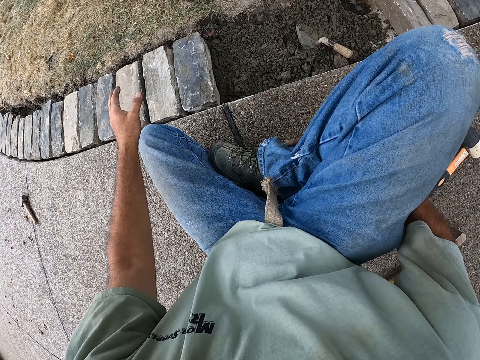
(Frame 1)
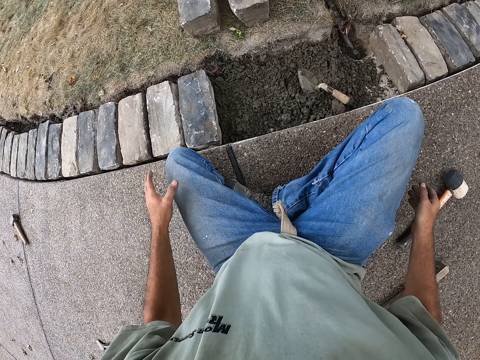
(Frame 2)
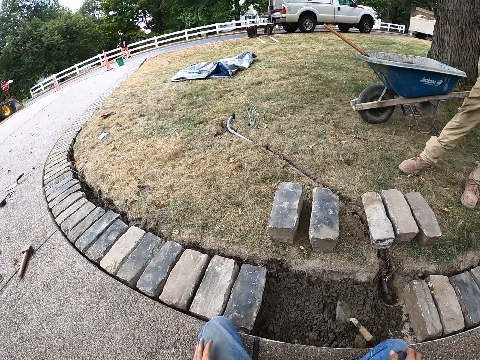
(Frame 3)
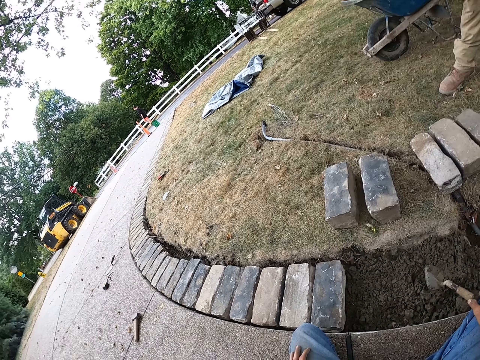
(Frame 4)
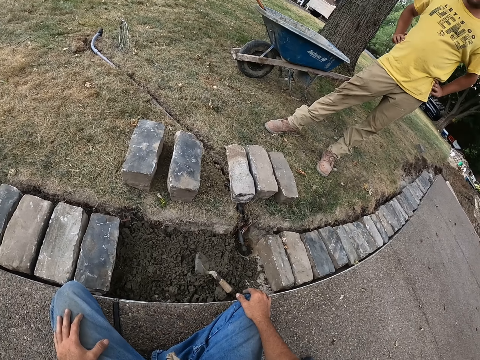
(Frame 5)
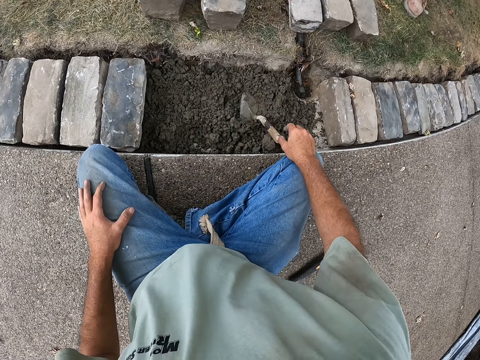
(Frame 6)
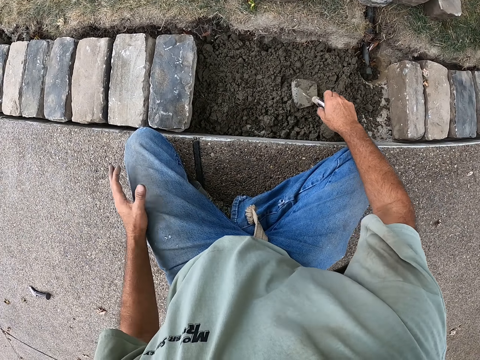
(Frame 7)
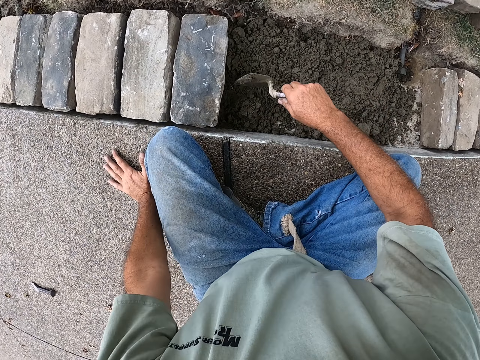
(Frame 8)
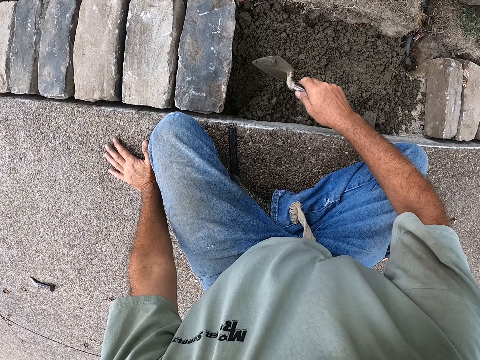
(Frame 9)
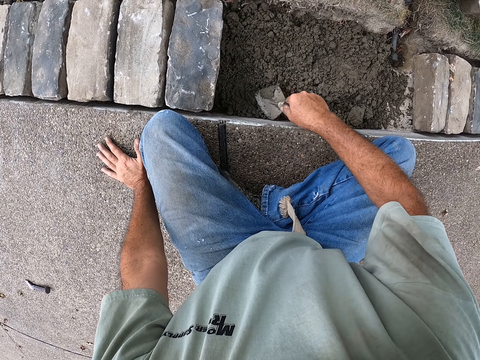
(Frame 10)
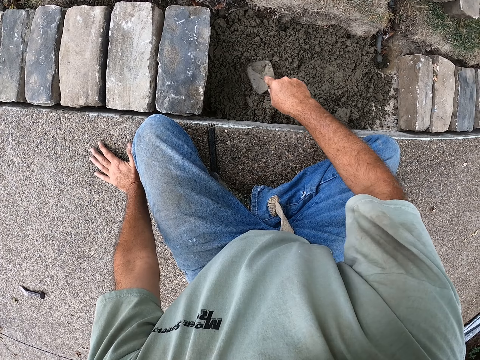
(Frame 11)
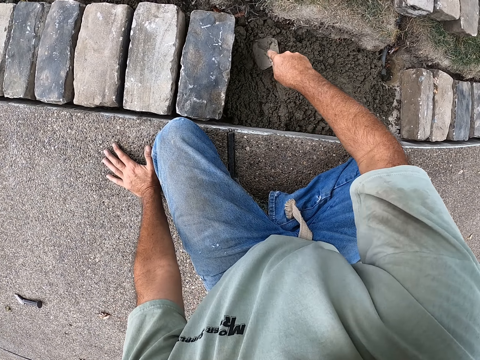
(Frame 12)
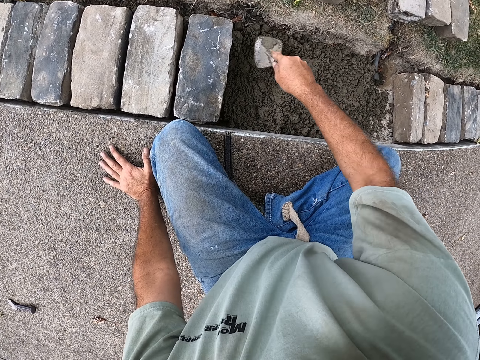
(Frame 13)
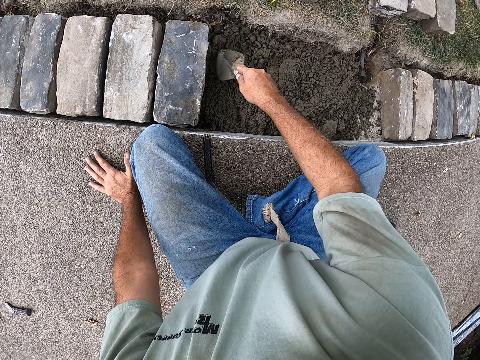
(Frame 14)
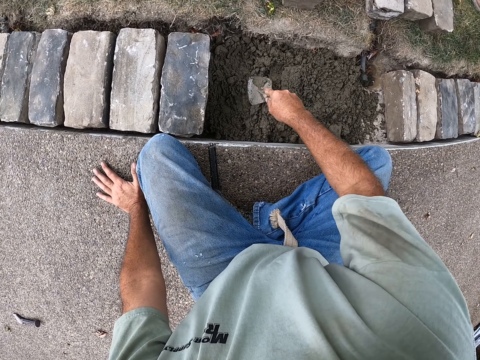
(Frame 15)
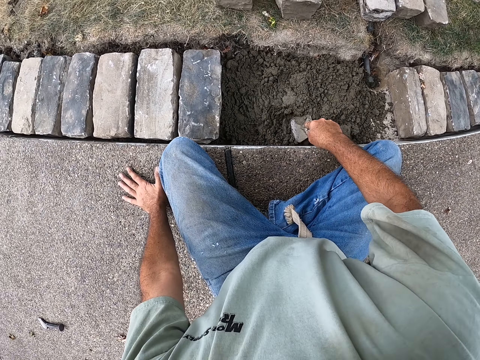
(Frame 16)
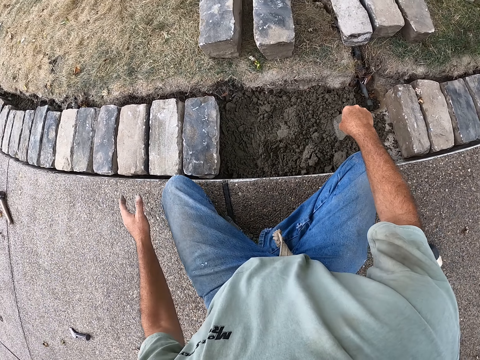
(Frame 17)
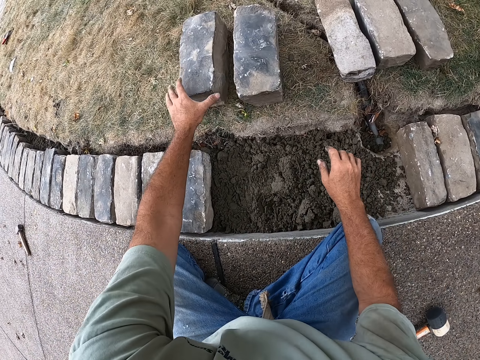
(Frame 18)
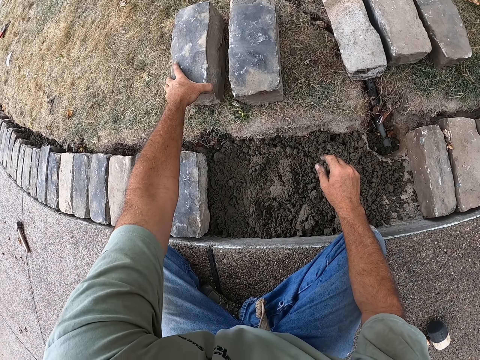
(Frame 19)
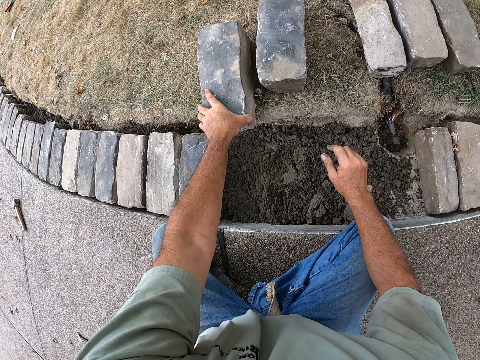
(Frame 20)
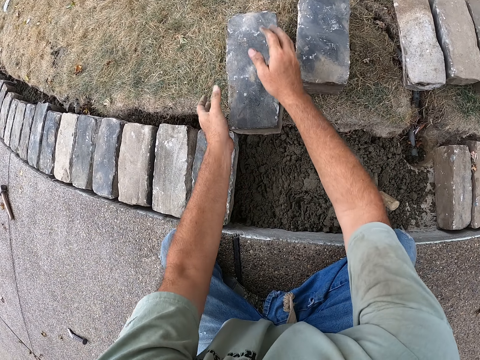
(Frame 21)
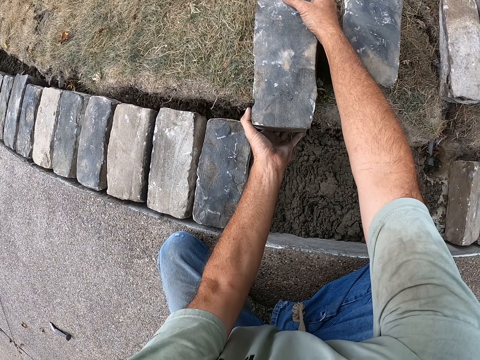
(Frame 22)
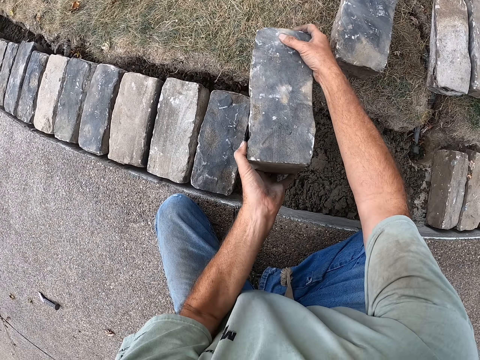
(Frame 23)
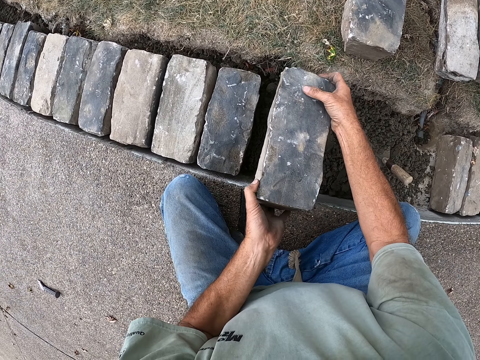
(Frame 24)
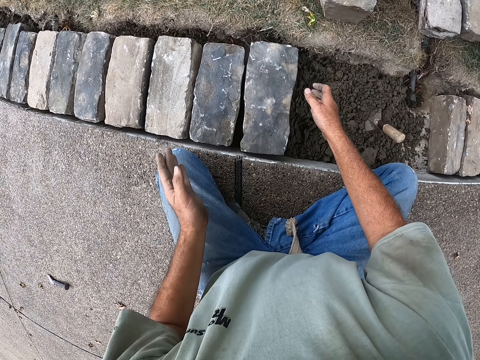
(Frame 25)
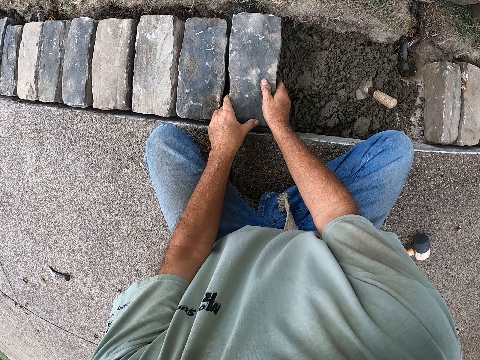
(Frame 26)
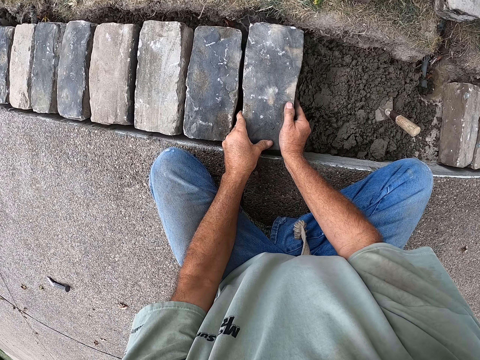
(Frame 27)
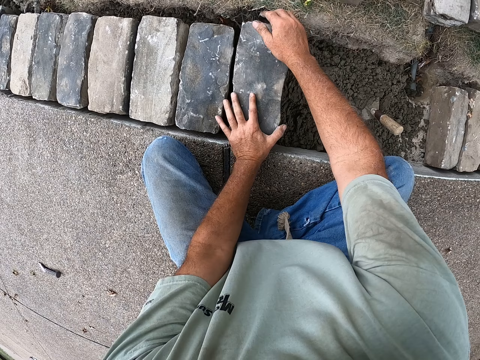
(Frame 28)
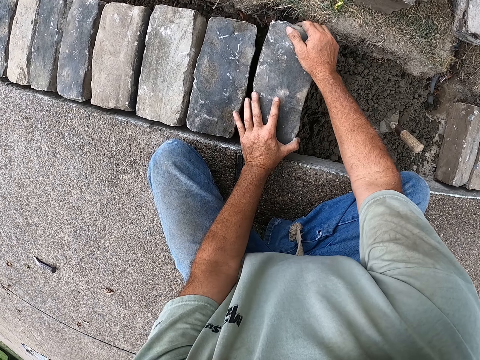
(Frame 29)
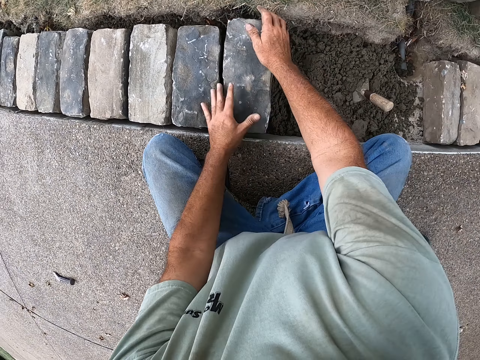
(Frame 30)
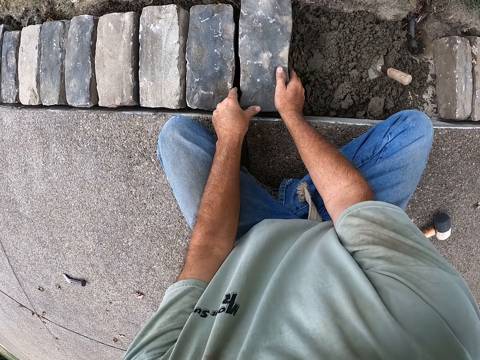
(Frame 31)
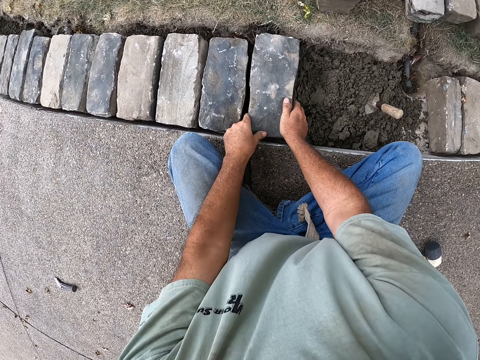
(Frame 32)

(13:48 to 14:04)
The camera wearer holds the trowel. They spread the sand with the trowel. They fix the sand. They put the trowel on the sand. They pick up the brick. They hold the brick. They put the brick on the sand. They fix the brick with hands.

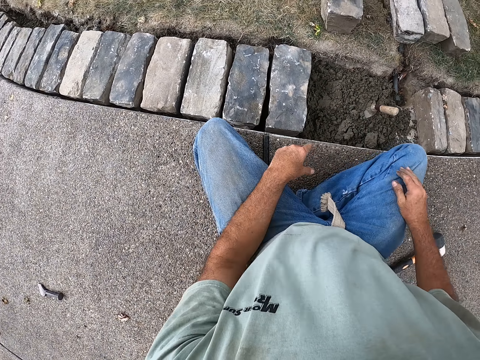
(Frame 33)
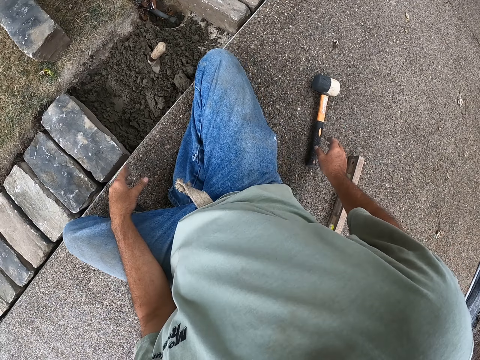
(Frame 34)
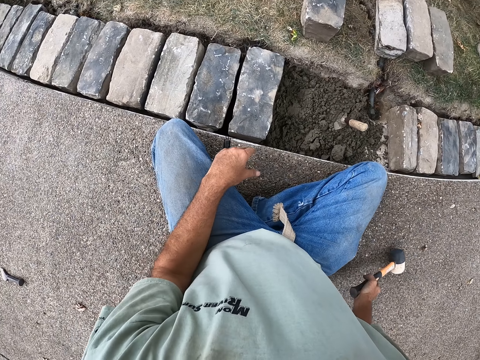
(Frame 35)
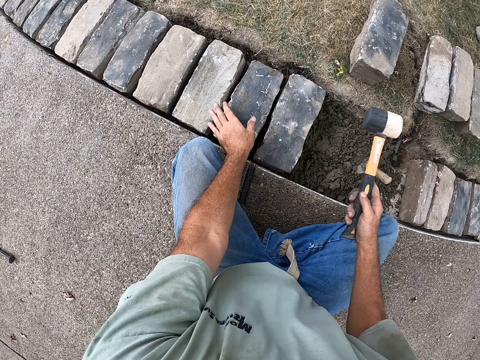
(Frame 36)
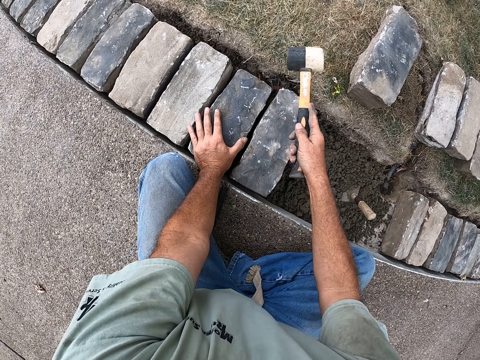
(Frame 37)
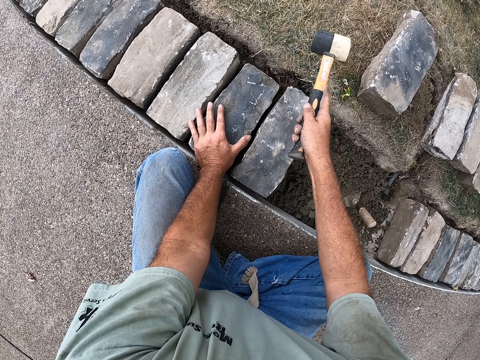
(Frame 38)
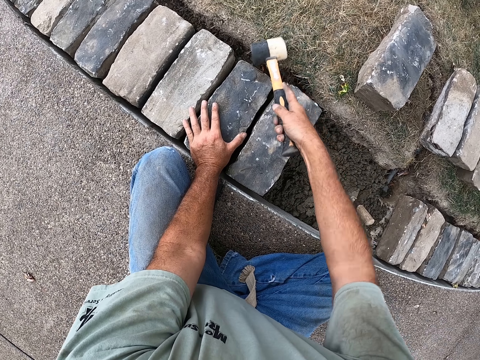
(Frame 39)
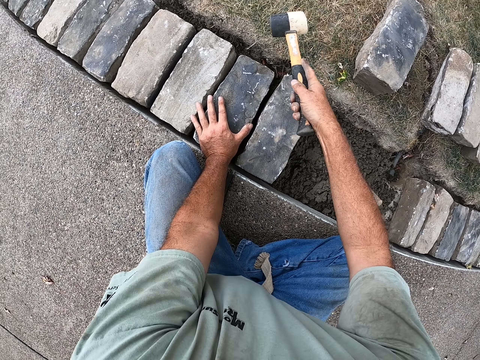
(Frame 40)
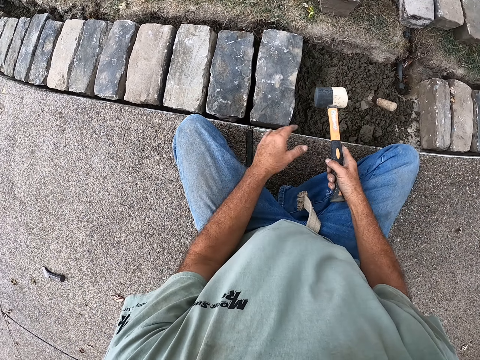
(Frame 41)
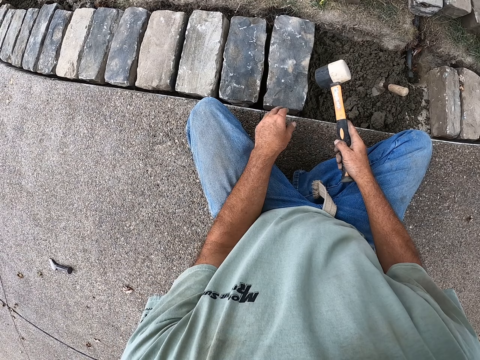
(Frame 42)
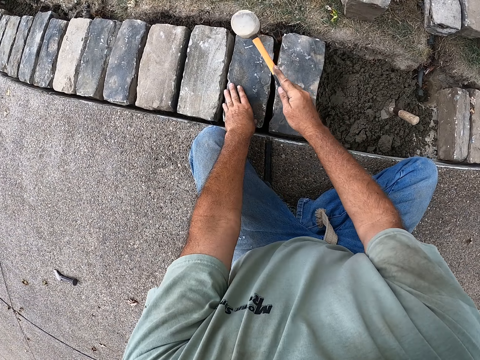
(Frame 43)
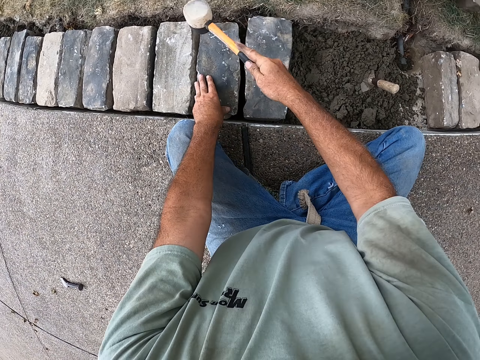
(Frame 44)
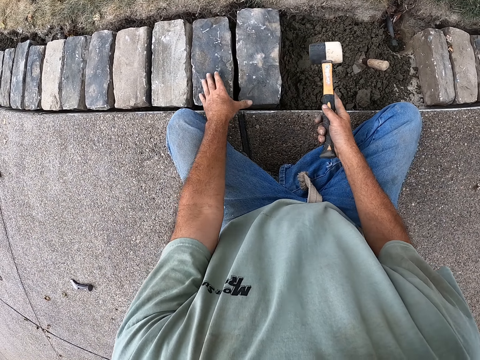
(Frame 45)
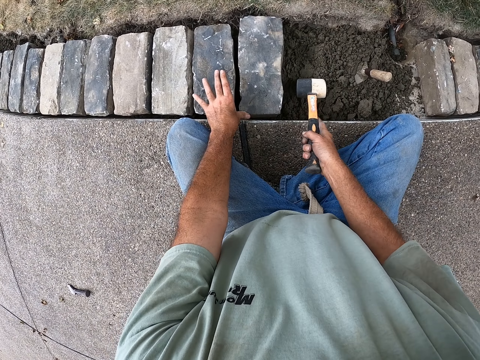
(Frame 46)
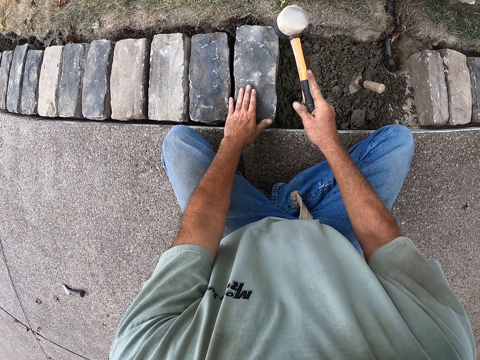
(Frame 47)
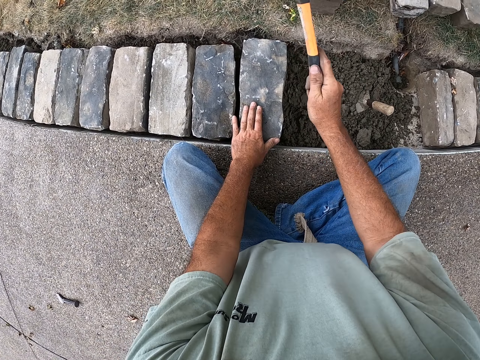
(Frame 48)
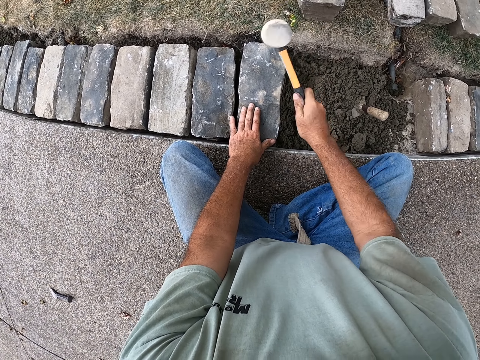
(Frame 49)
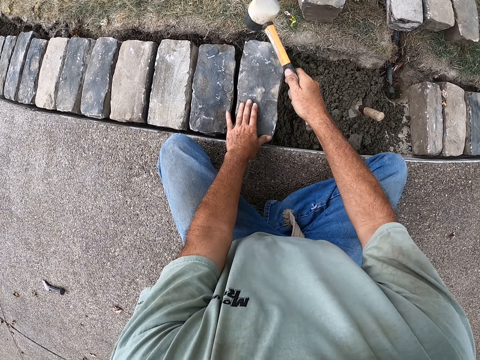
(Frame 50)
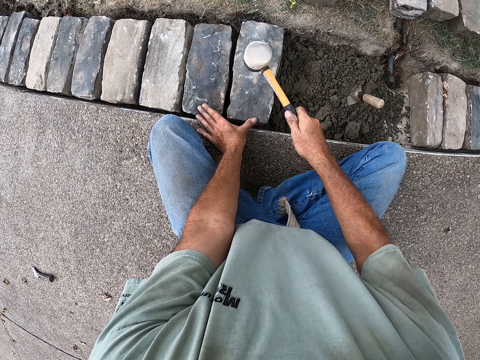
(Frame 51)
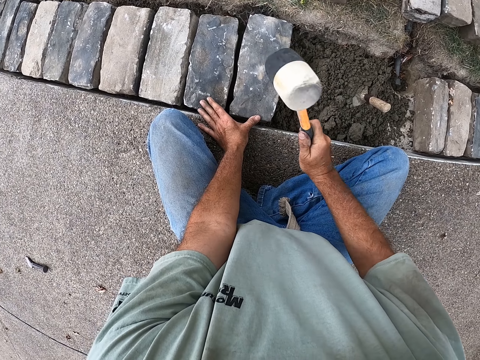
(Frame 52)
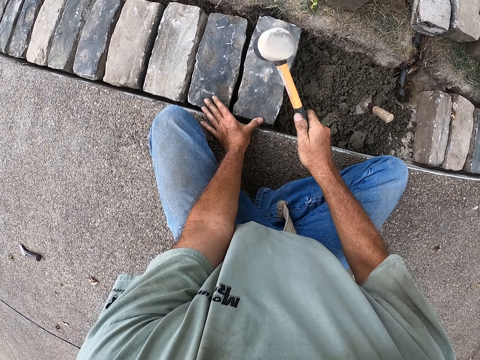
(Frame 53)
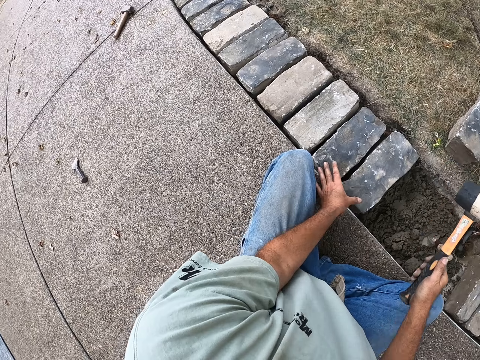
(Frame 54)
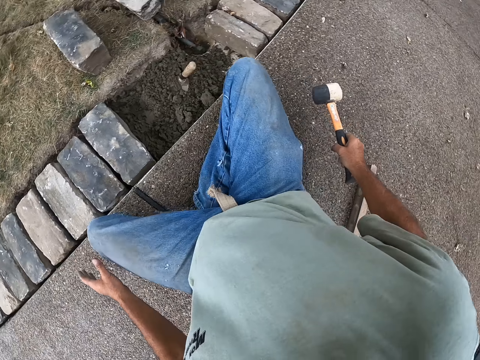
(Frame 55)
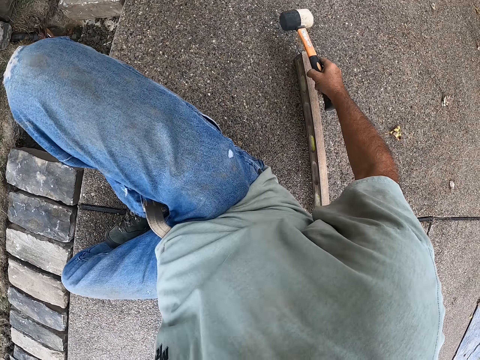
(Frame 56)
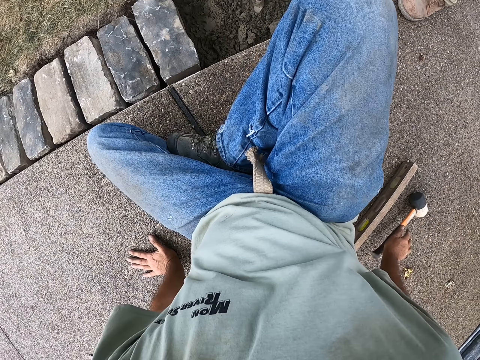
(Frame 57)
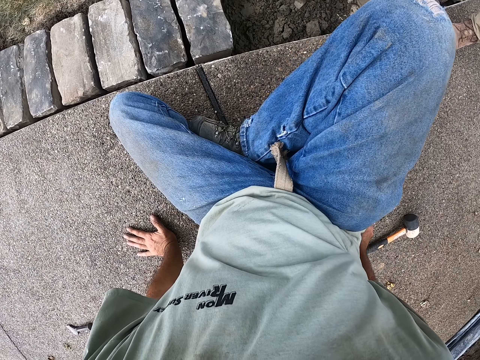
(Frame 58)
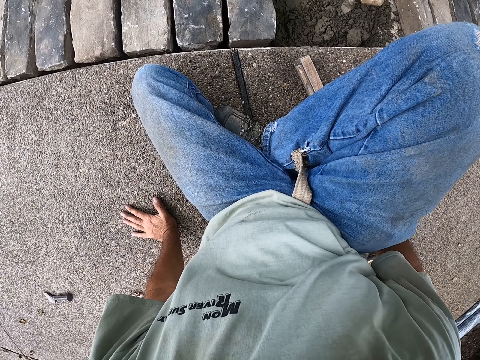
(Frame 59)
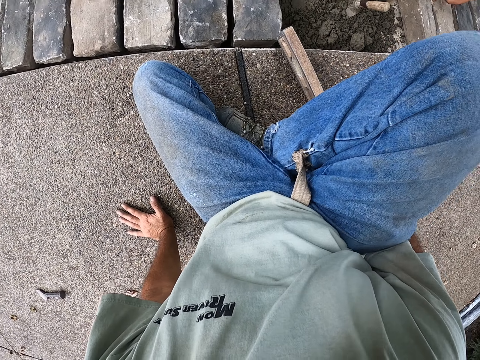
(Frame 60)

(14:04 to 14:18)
The camera wearer picks up the sledge hammer. They hit the brick with the sledge hammer. They fix the bricks with the hammer. They hold the hammer. They fix the bricks with the hammer. They hold the hammer. They put the sledge hammer on the floor. They hold the I beam level.
